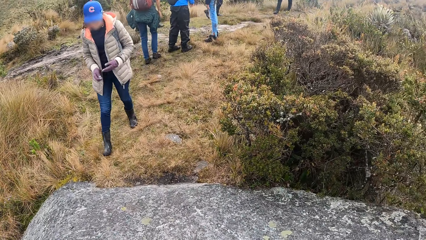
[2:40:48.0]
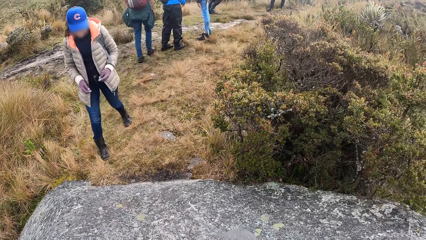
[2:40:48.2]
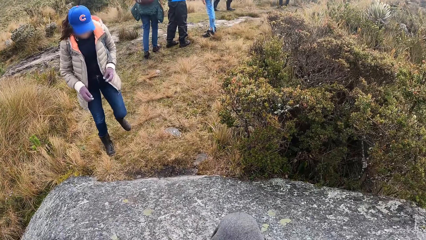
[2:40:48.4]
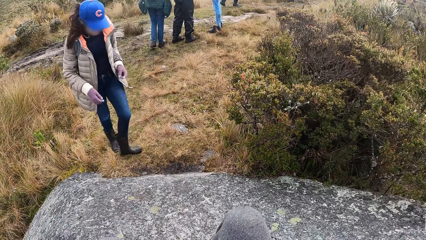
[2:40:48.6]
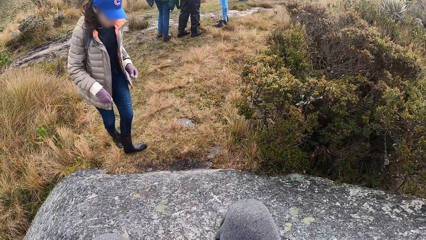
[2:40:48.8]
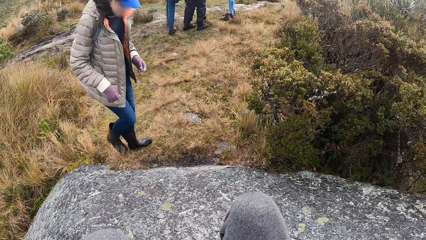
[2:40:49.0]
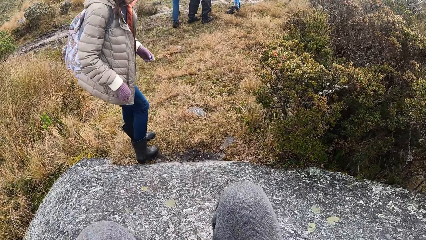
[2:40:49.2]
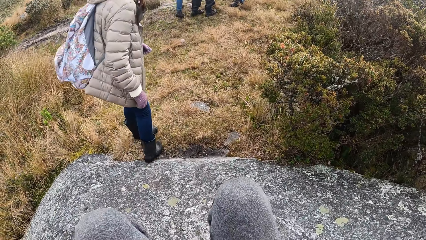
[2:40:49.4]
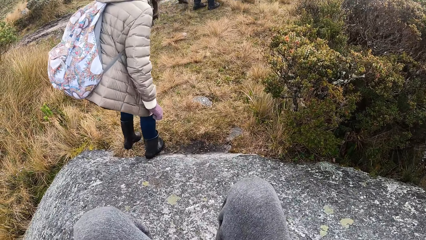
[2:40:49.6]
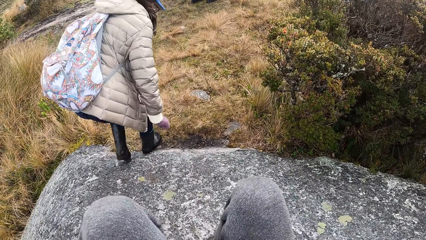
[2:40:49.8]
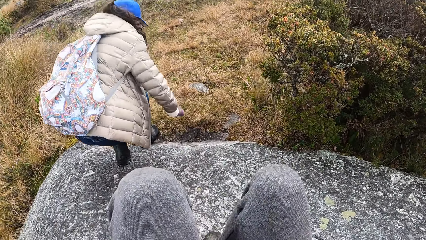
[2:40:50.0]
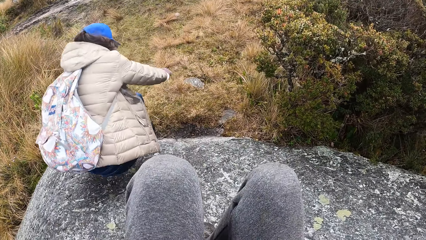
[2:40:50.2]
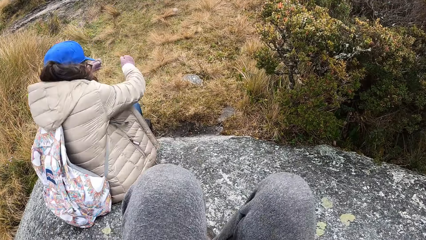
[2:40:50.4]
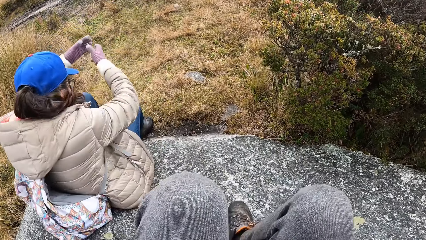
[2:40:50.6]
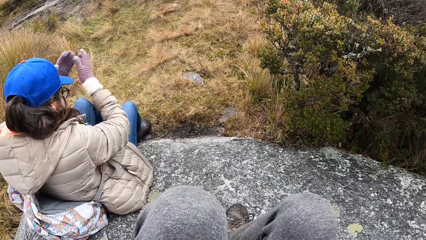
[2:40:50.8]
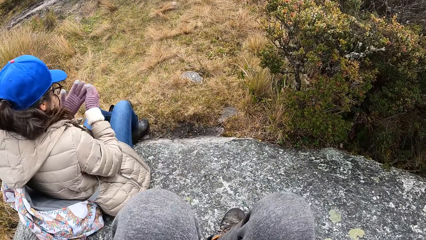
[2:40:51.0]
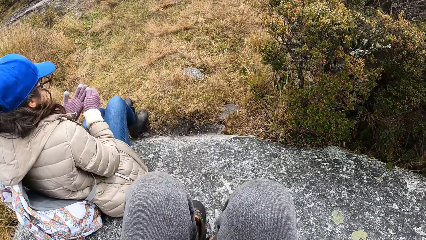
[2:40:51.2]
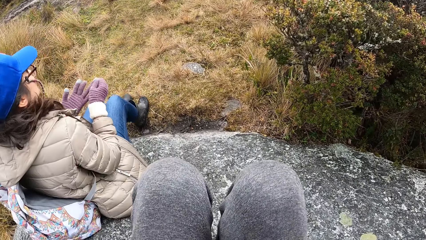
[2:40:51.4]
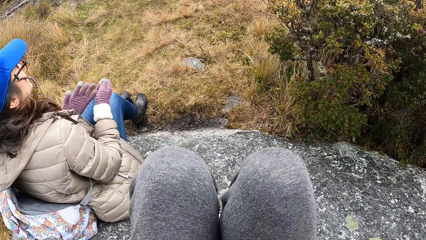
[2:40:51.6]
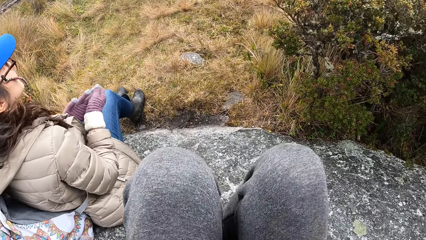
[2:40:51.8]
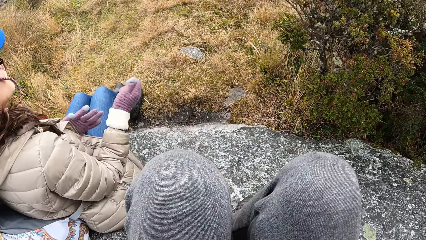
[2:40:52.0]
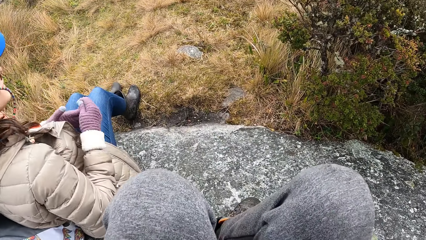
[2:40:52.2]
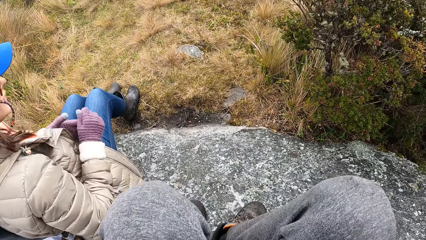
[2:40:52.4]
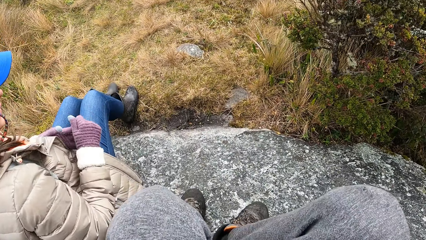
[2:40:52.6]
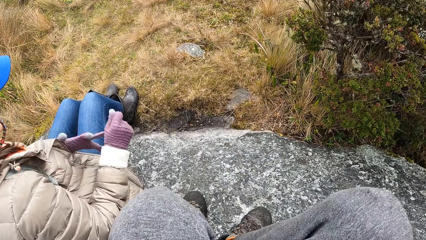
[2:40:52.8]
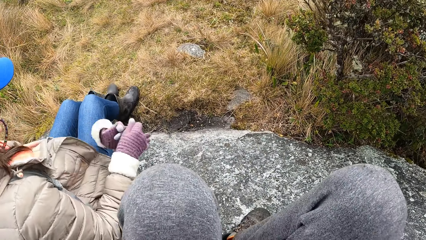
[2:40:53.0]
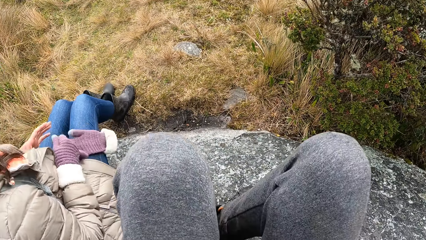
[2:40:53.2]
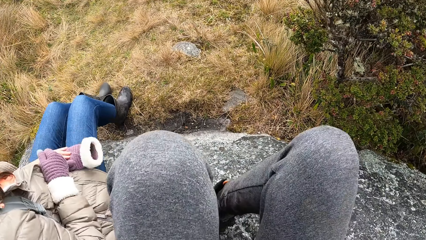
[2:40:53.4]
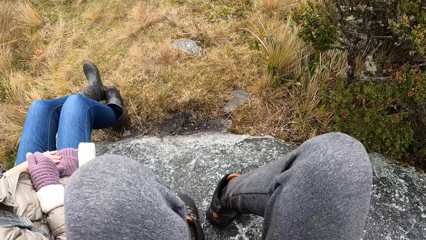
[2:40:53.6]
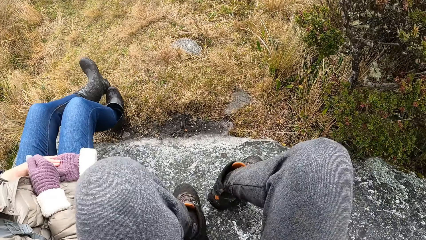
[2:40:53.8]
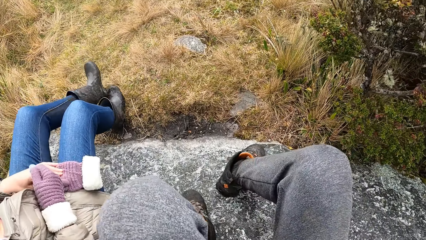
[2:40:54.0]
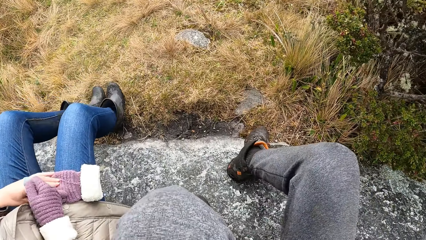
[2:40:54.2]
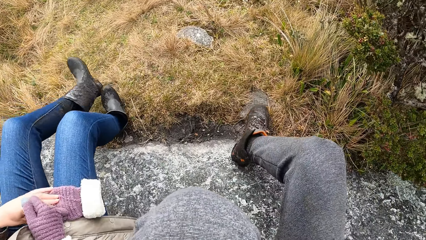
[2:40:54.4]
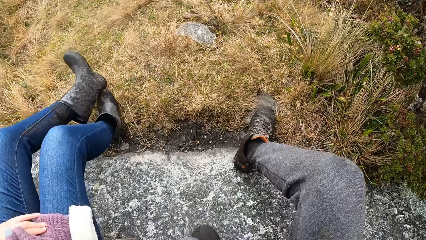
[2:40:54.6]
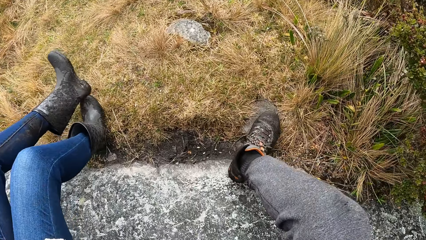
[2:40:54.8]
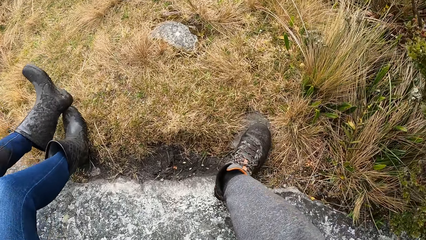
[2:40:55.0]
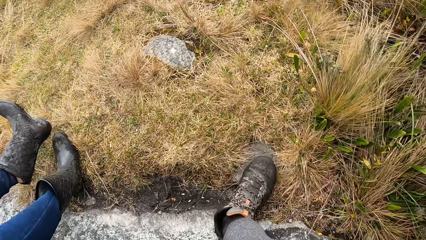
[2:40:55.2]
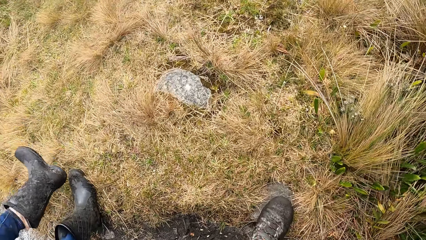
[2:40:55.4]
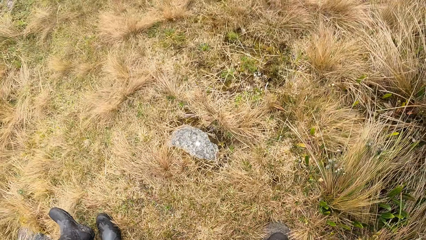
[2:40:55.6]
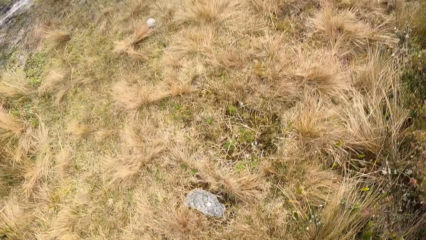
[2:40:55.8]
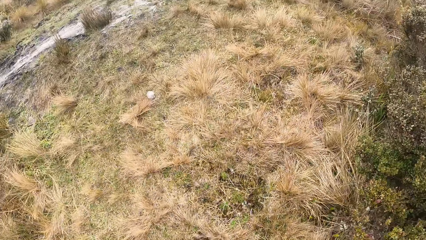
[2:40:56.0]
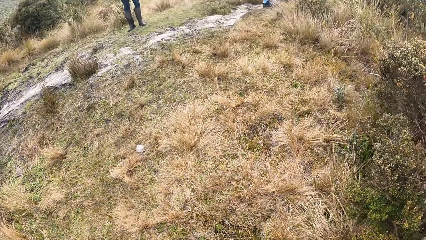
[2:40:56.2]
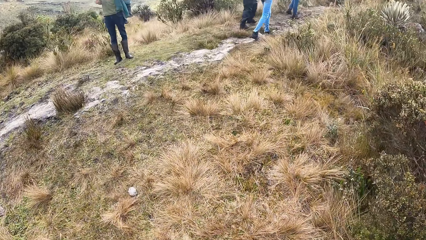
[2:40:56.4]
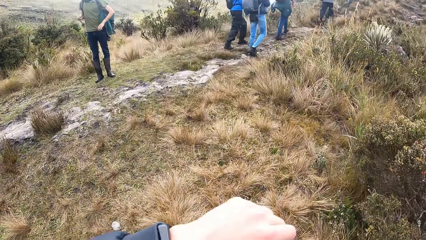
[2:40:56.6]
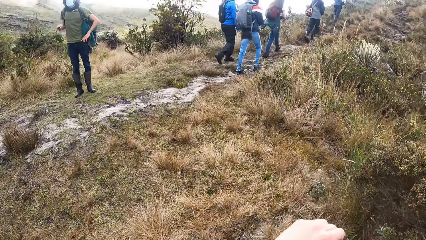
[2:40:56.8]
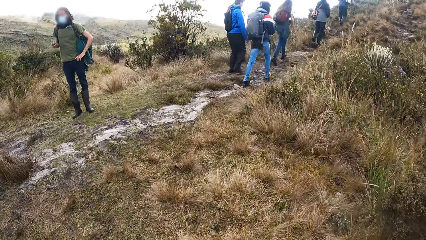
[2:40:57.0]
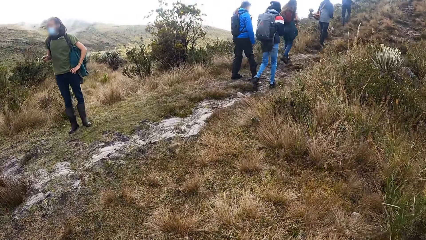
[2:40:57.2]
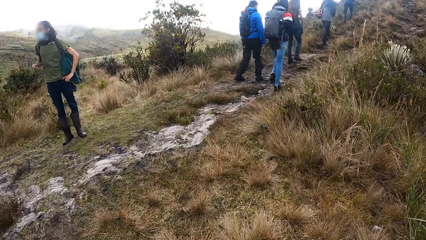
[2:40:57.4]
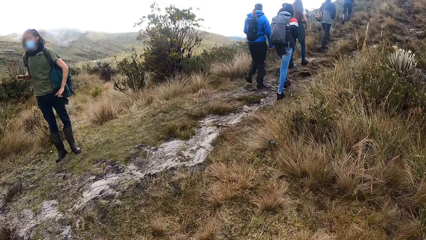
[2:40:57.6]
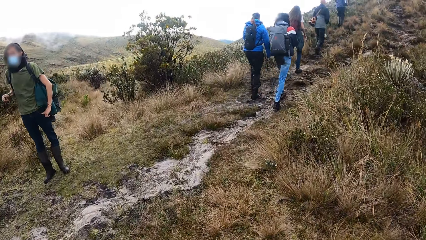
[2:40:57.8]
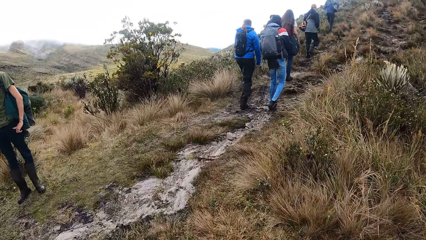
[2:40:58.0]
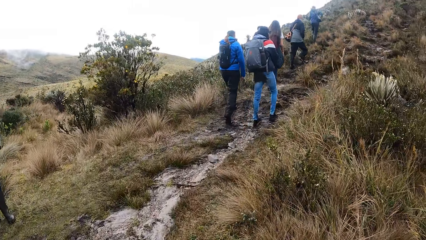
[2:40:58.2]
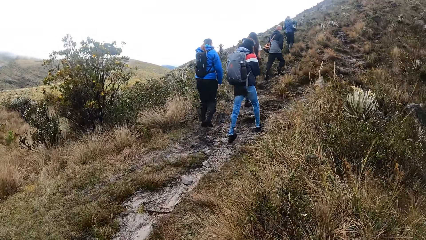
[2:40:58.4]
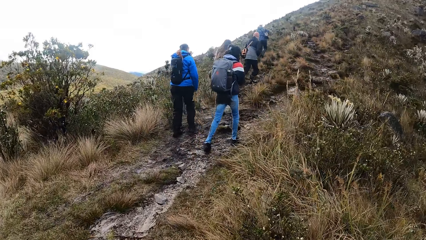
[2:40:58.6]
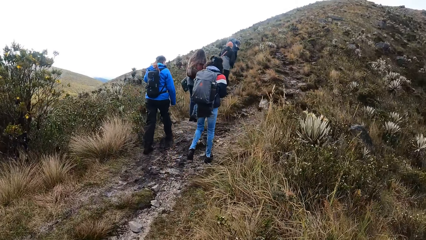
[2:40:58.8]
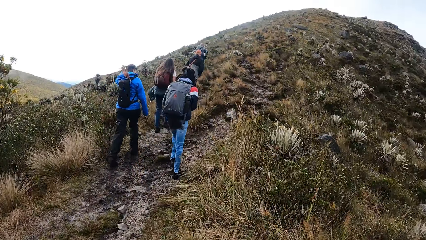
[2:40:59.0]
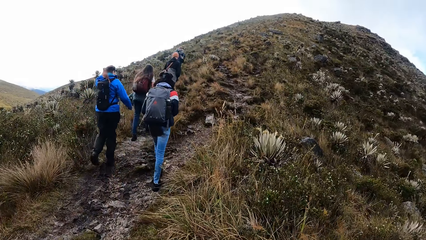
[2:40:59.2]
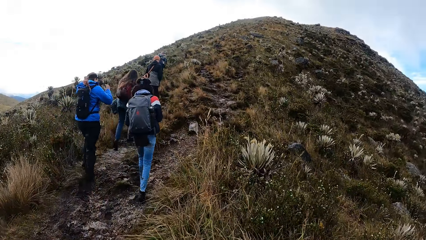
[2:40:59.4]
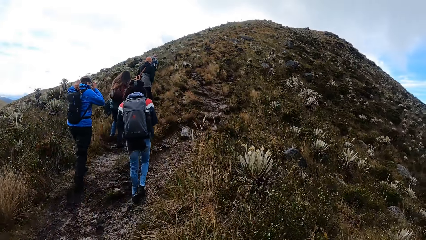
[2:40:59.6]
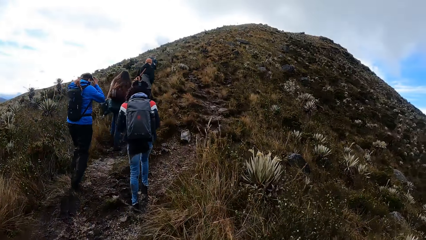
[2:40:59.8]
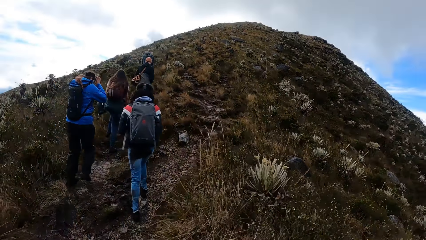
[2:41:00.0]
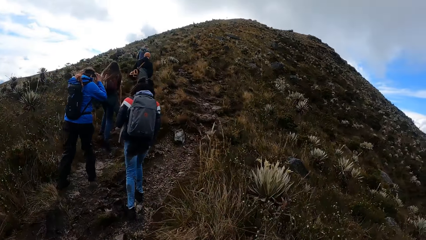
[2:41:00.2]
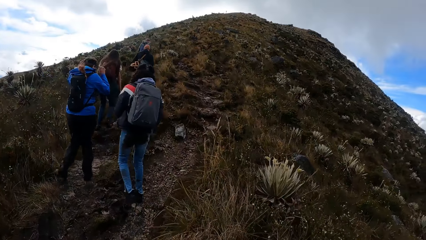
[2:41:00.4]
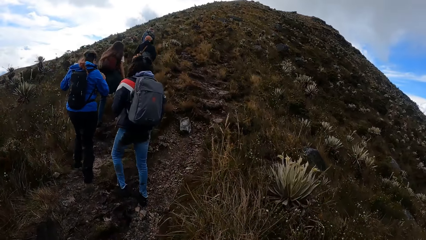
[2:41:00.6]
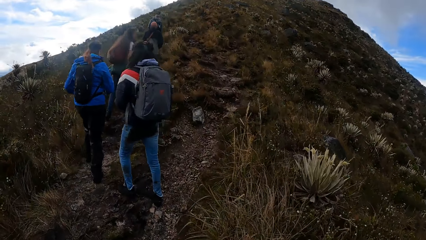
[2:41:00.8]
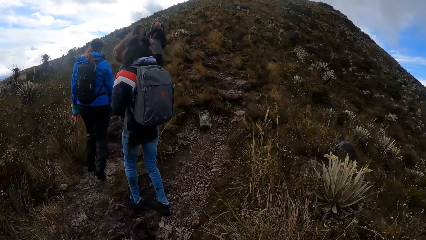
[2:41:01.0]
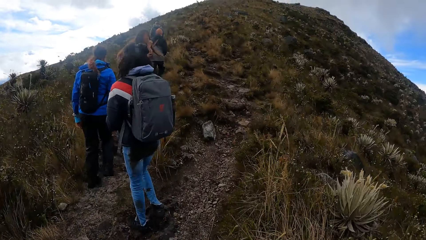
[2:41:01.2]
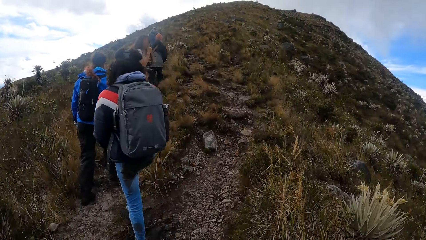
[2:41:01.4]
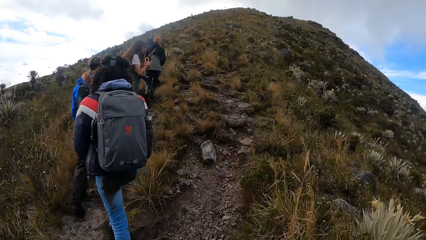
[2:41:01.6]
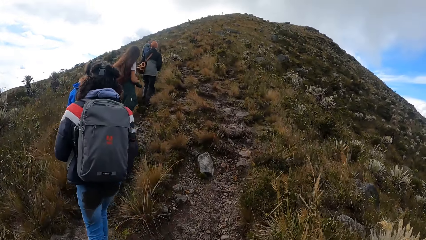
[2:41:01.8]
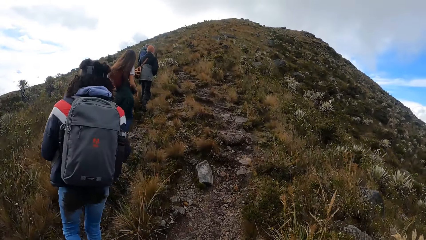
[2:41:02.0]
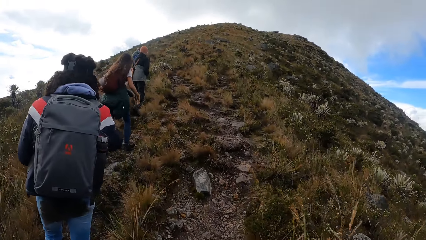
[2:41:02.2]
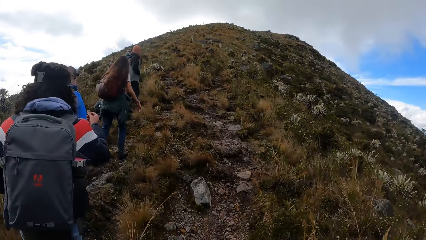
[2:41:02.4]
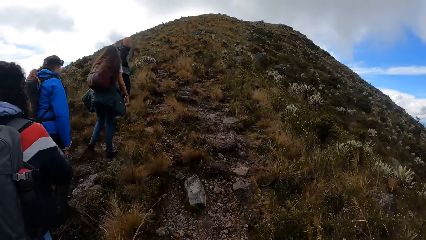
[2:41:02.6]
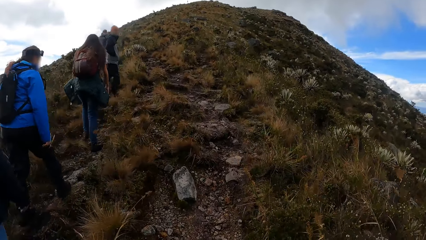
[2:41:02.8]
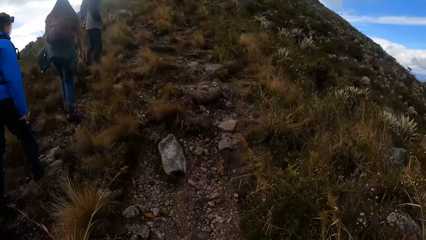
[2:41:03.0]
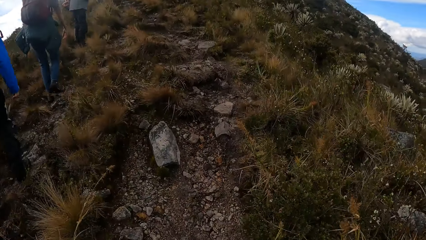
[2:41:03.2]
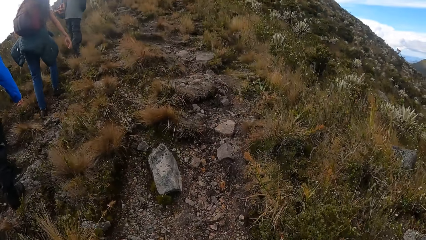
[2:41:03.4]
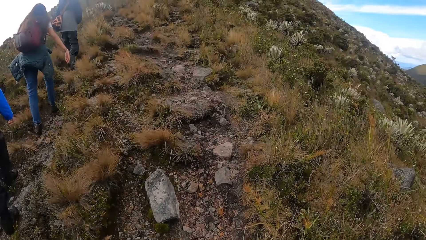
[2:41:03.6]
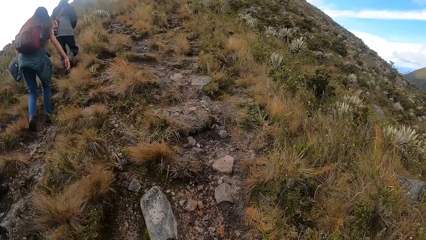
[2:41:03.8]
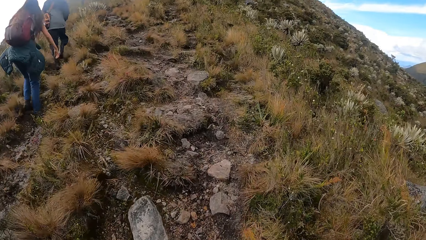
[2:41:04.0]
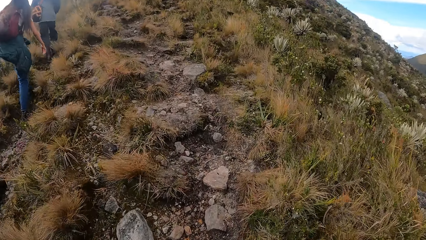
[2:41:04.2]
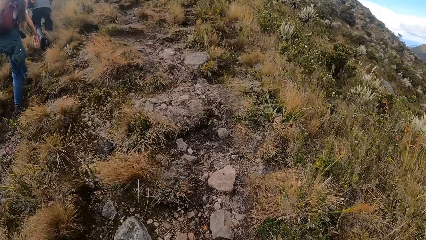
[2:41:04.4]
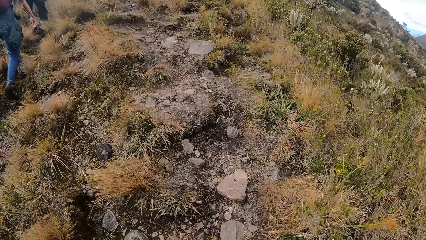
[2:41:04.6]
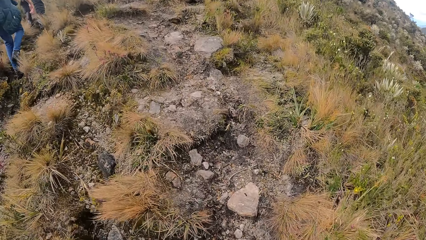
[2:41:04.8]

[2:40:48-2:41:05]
A woman sits on the large stone next to the camera wearer. She pulls a hand glove from her left hand with her right hand. The camera wearer climbs down the large stone. The woman removes a boot from her left leg with her right leg. The camera wearer climbs the mountain together with a group of people.
